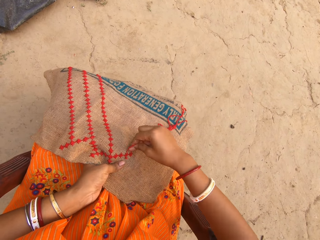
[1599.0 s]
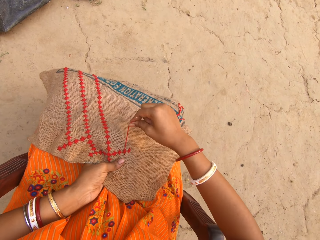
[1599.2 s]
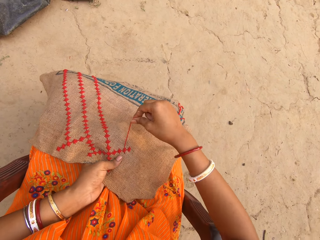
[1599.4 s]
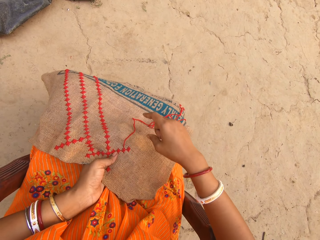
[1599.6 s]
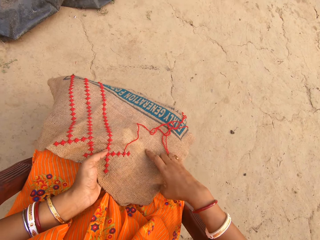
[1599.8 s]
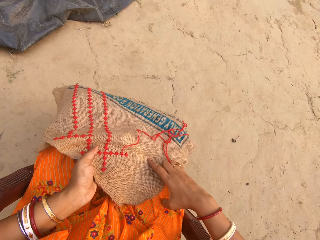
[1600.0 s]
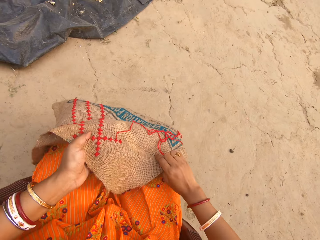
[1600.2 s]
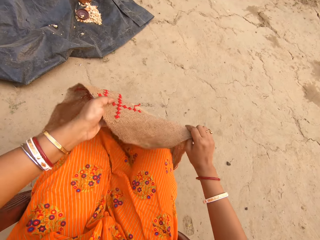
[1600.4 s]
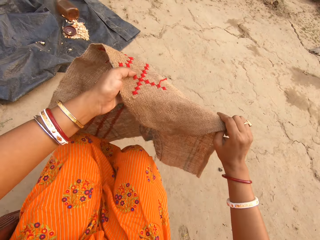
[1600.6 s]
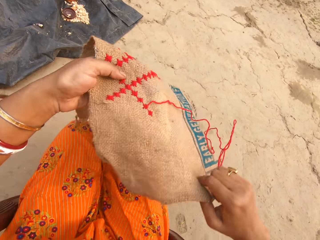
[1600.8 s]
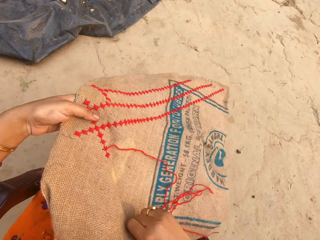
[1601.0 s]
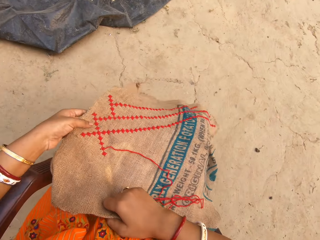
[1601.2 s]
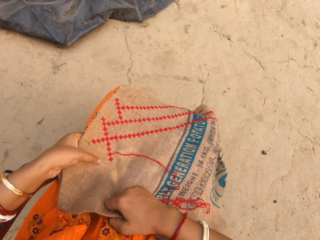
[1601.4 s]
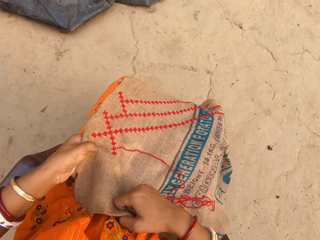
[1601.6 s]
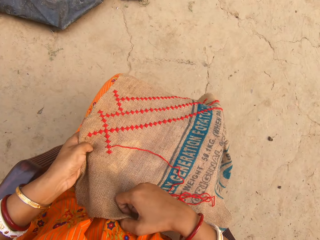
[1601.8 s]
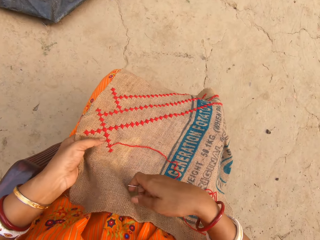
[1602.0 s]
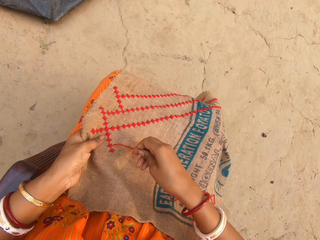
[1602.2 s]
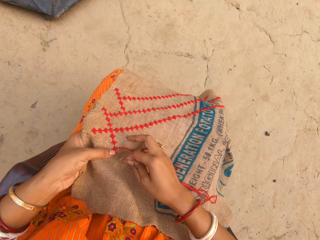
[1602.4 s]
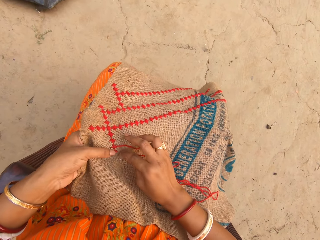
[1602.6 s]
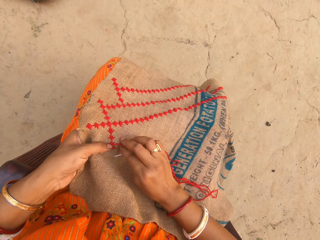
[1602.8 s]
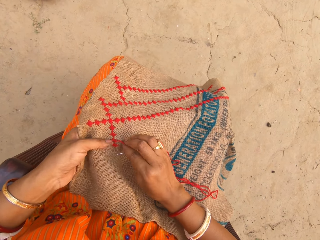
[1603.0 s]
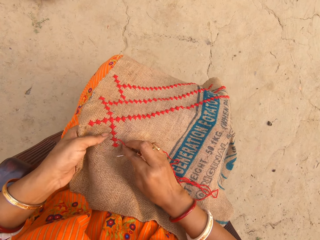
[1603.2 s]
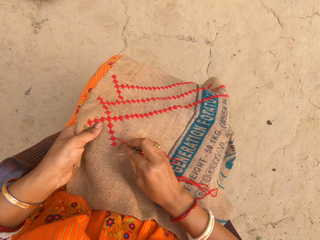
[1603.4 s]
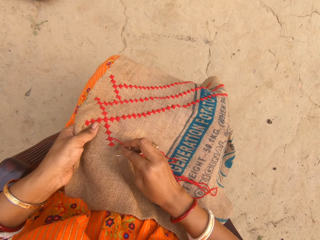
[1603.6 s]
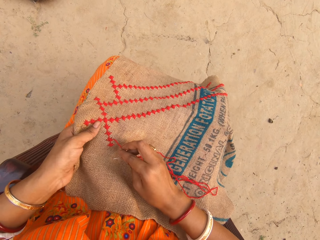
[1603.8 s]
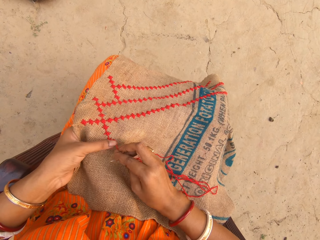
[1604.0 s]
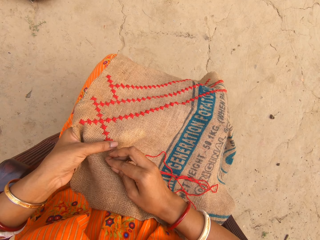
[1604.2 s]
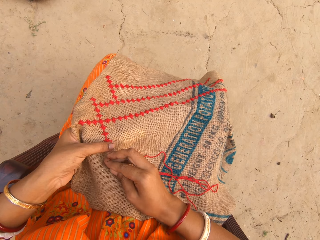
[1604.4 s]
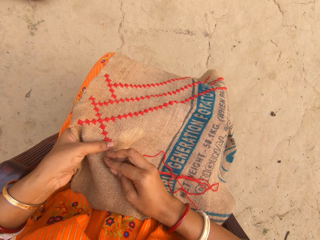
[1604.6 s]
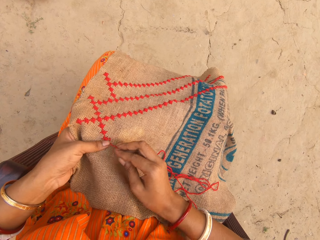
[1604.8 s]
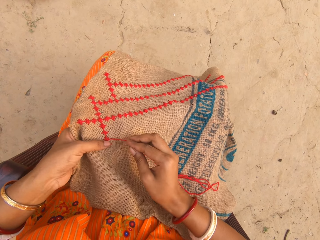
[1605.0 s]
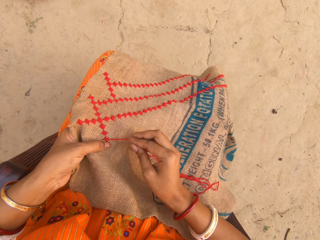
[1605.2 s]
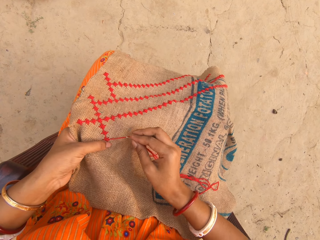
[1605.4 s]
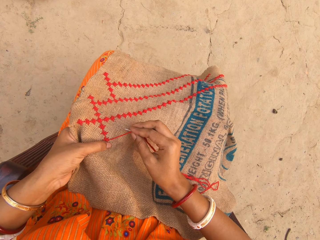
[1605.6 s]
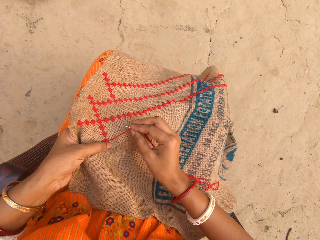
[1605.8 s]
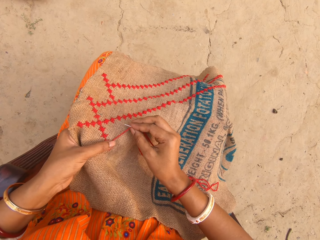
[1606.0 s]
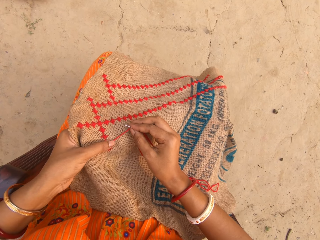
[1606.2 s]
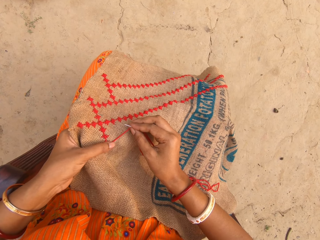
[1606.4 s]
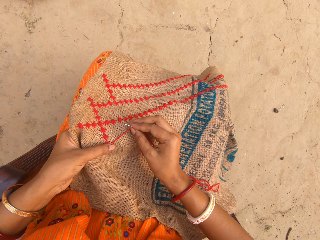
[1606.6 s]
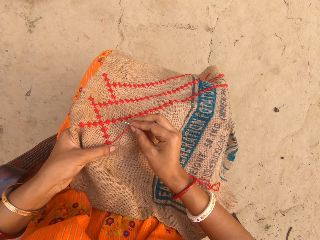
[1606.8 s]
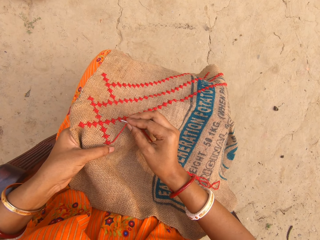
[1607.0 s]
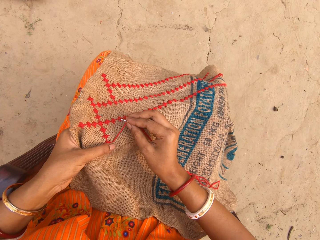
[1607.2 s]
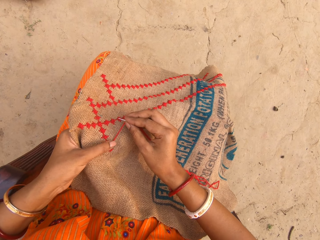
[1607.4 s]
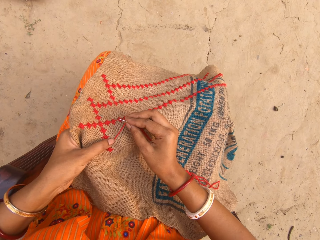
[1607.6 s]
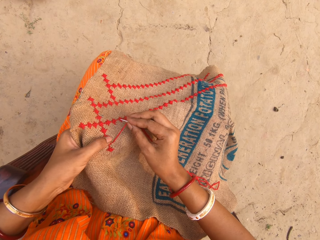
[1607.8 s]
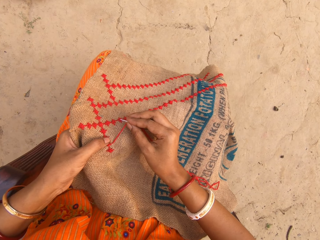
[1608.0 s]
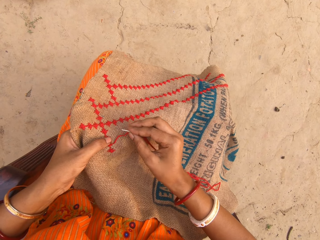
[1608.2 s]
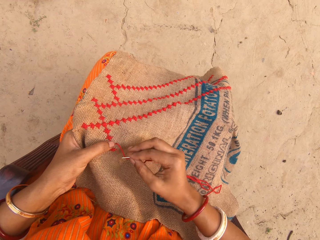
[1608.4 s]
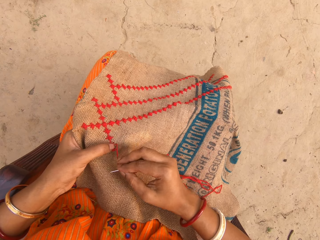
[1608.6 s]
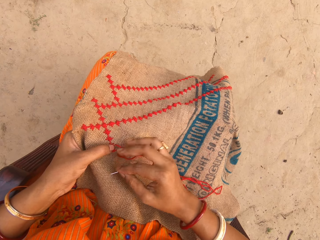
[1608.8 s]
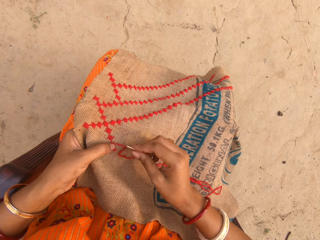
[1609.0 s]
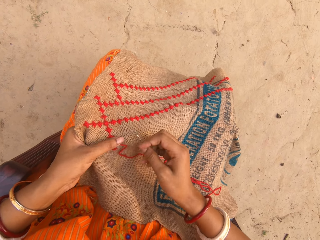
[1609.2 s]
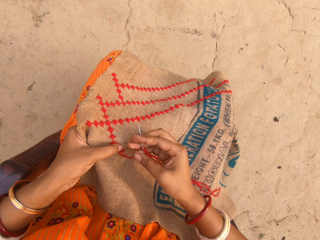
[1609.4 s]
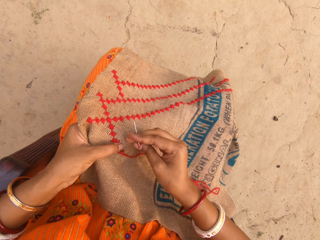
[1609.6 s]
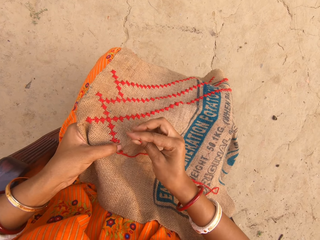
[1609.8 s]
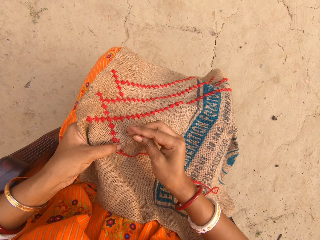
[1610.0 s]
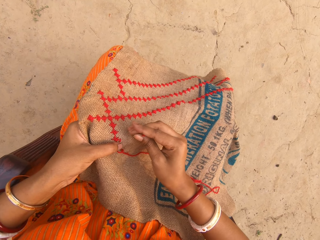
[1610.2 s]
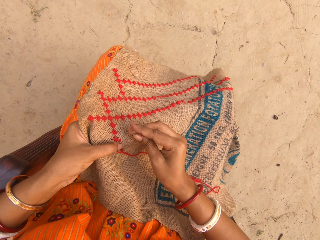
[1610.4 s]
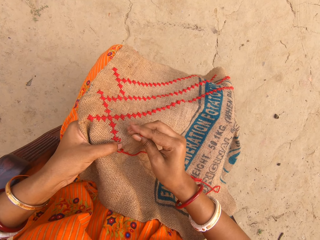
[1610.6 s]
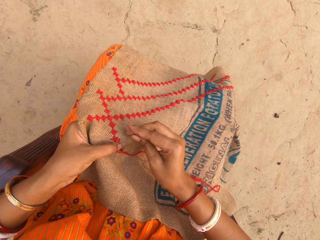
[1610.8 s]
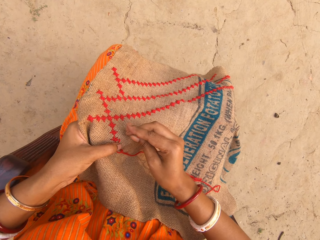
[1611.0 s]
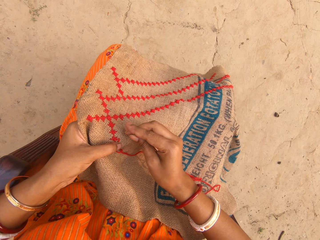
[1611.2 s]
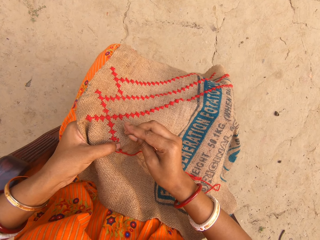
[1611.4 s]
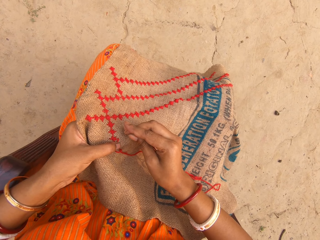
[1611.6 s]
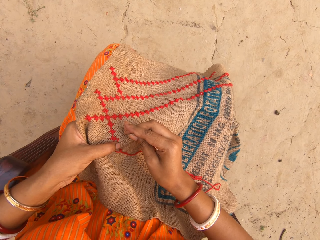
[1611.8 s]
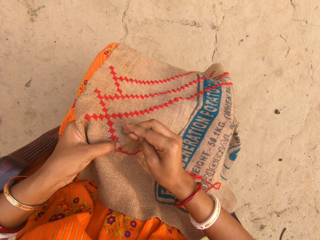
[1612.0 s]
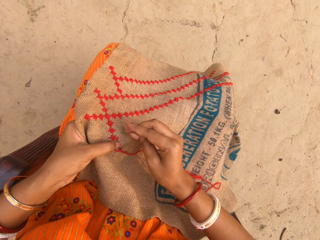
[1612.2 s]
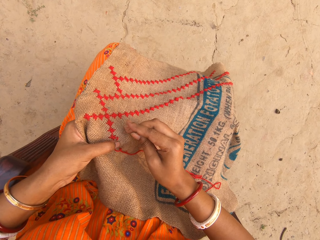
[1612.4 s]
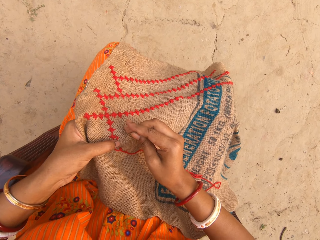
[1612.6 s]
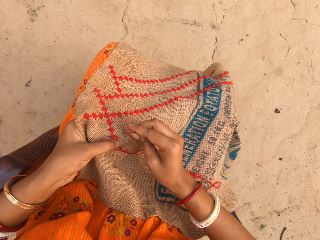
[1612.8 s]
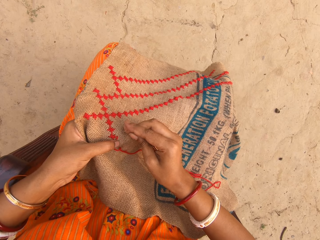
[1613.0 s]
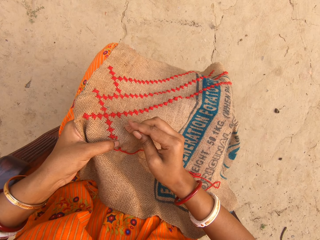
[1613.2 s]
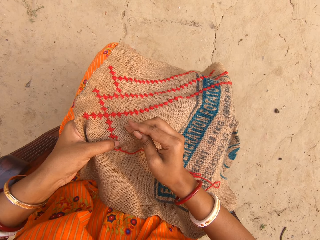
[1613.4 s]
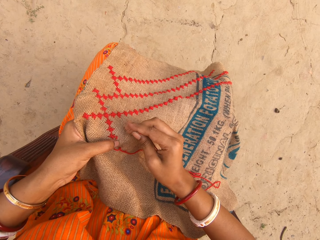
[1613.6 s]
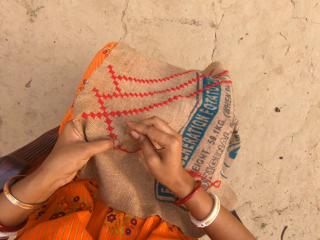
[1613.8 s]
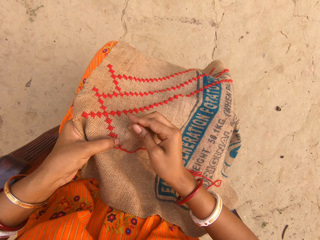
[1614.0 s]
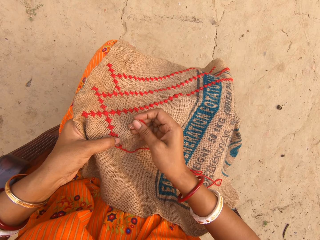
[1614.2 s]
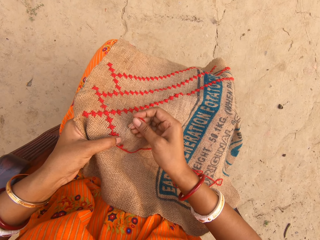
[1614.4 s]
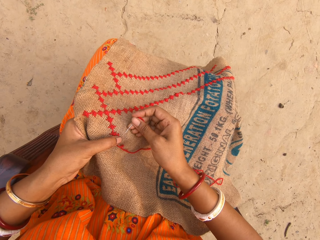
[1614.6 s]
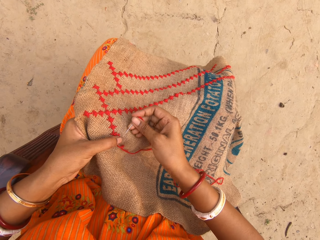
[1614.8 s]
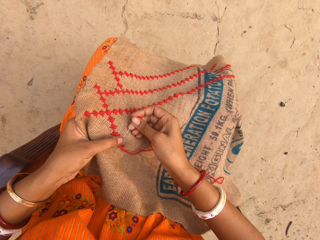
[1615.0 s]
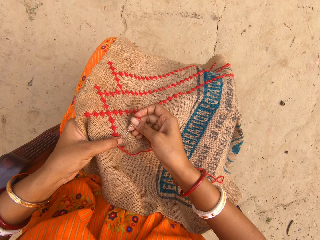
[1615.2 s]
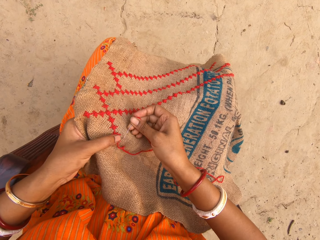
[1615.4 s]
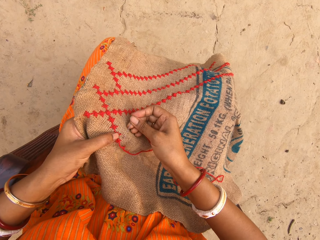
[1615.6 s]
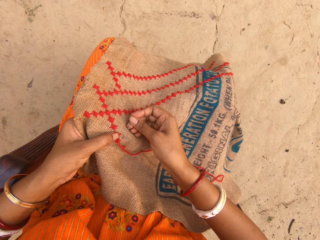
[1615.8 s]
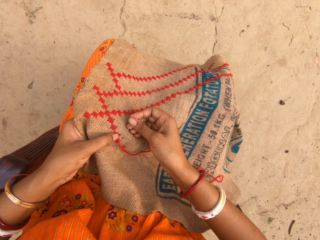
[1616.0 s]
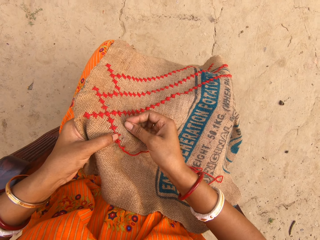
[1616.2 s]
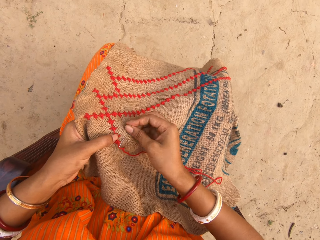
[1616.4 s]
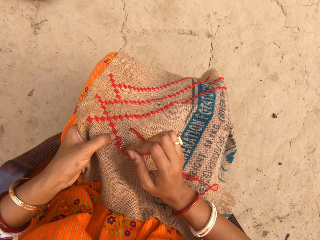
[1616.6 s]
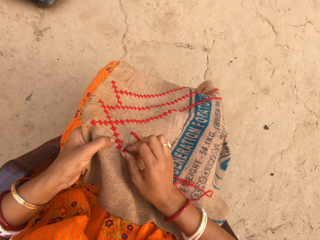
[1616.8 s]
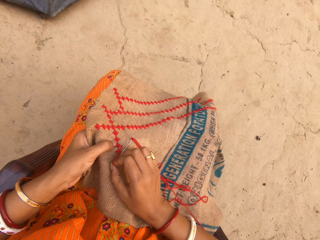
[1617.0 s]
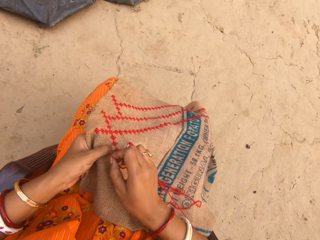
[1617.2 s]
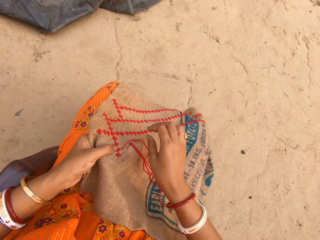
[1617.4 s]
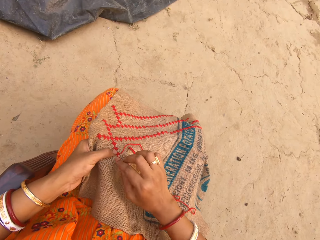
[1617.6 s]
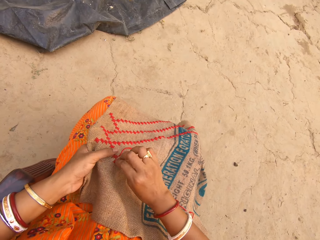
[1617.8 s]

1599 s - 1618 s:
The camera wearer moves the cloth on her legs with both hands. She holds the thread on the cloth with her right hand. She adjusts the thread. She sews the cloth in her left hand with the needle and thread in her right hand.

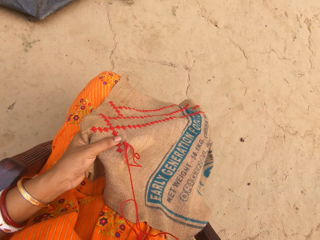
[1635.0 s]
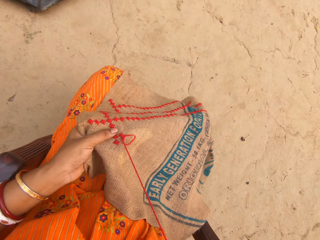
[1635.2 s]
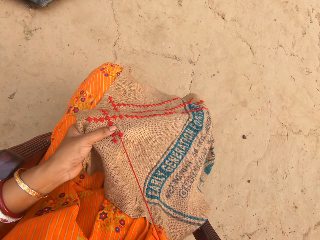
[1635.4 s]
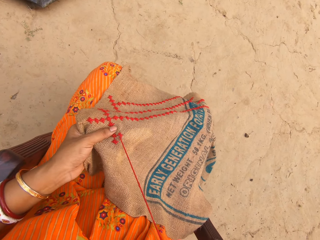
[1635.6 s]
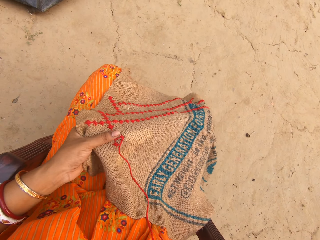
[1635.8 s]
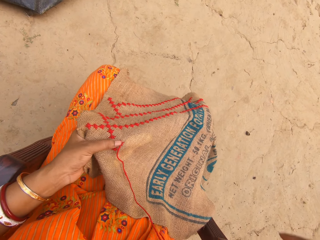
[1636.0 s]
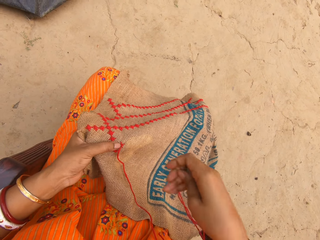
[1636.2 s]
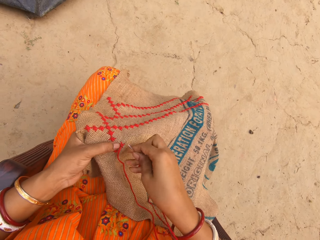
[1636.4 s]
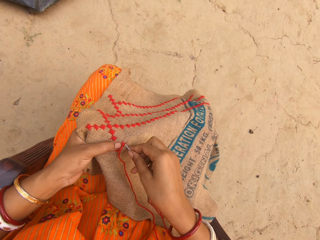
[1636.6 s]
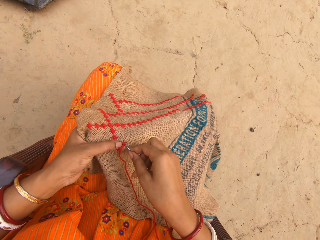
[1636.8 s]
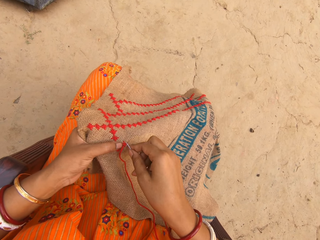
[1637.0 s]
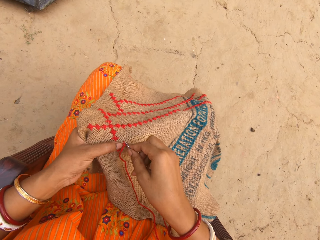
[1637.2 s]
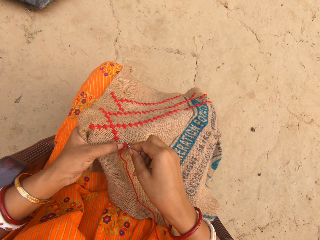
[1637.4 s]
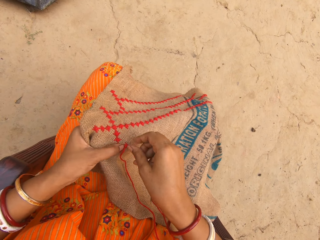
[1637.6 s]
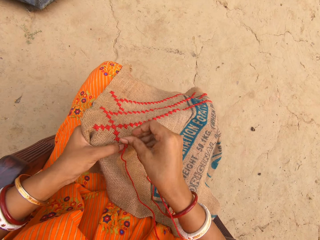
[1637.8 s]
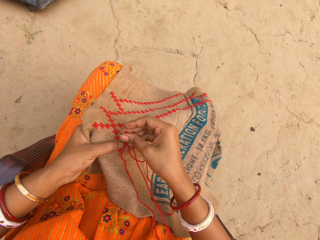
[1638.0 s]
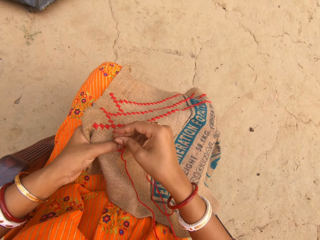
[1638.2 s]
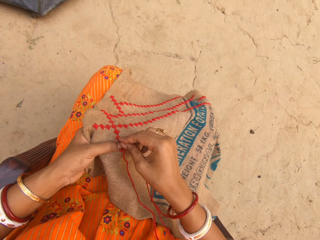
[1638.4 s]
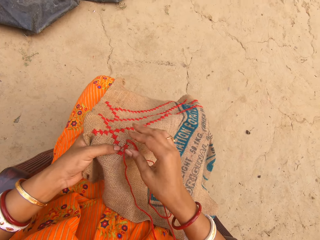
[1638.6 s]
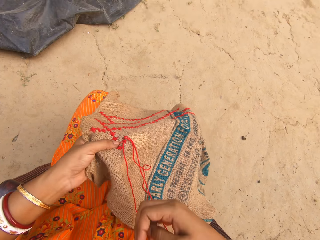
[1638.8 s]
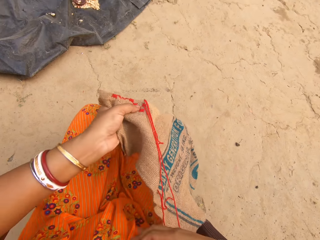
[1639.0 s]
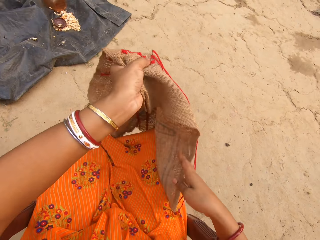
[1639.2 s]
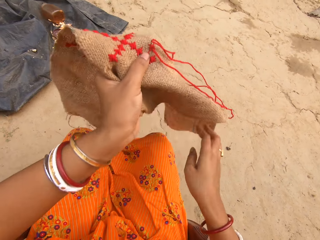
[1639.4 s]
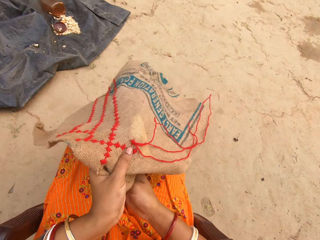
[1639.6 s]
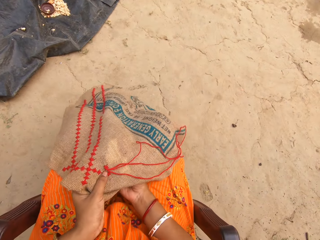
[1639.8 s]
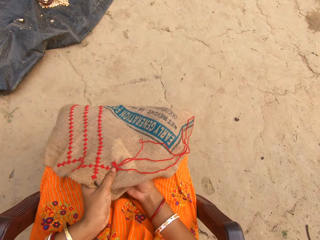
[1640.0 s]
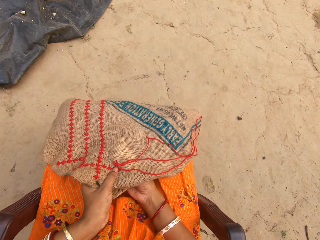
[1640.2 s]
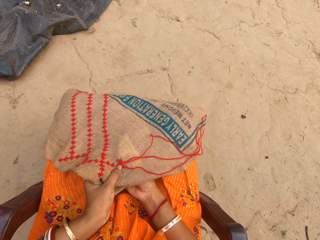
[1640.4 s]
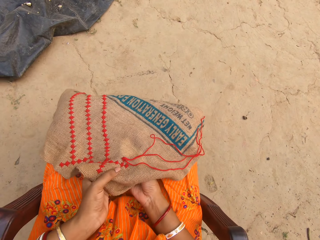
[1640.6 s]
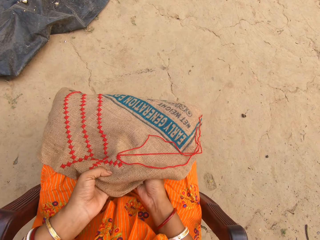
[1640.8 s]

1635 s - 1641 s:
The camera wearer sews the cloth in her left hand with the needle and thread in her right hand. She pulls the thread from the cloth with her right hand. She adjusts the cloth on her lap with both hands. She sews the cloth in her left hand with the needle and thread in her right hand.
